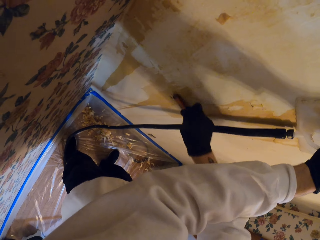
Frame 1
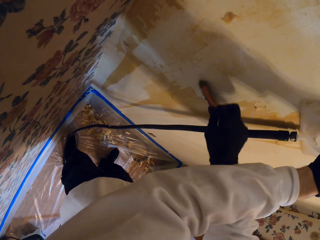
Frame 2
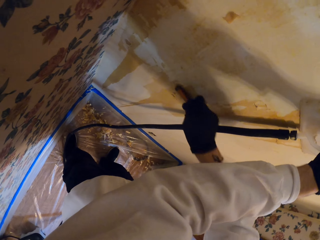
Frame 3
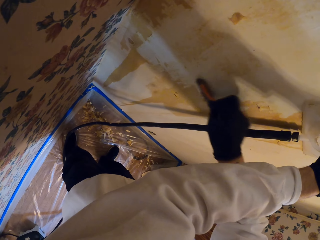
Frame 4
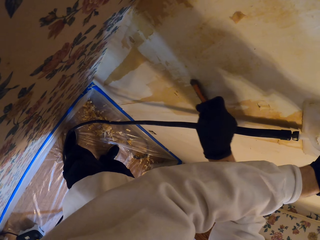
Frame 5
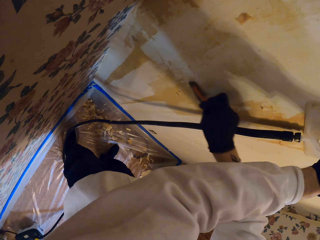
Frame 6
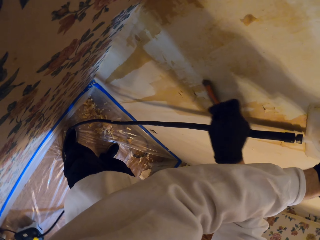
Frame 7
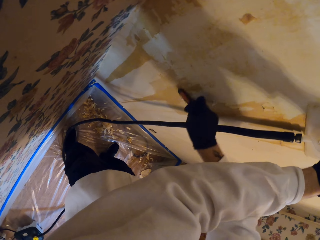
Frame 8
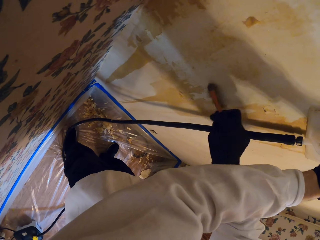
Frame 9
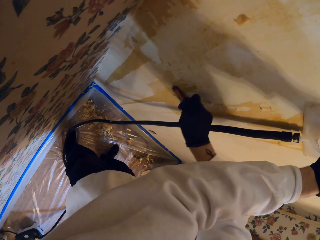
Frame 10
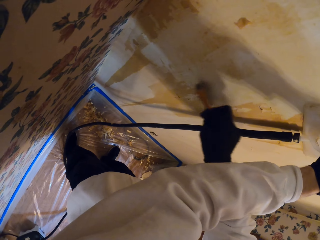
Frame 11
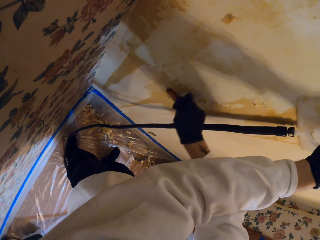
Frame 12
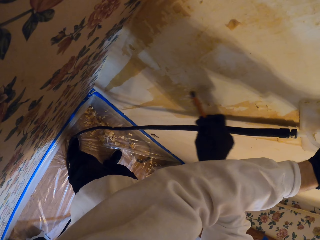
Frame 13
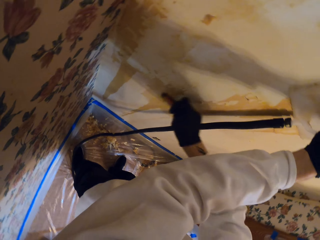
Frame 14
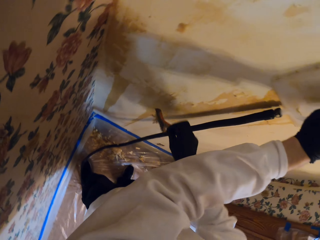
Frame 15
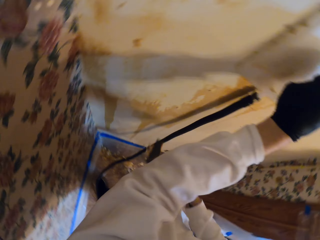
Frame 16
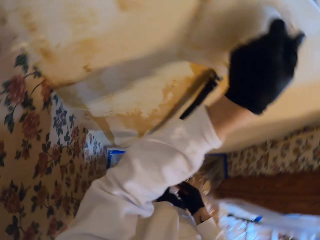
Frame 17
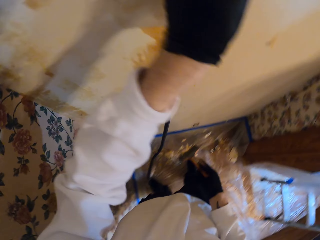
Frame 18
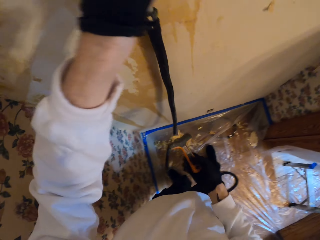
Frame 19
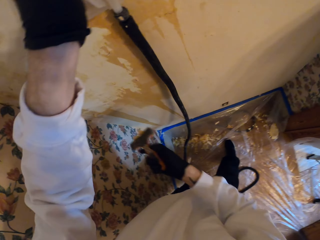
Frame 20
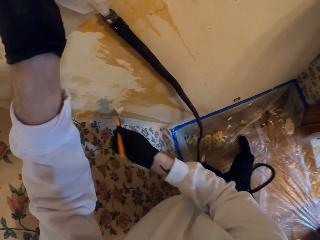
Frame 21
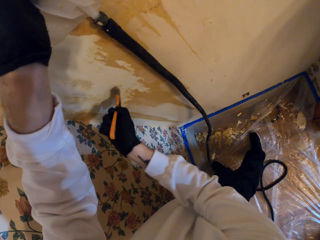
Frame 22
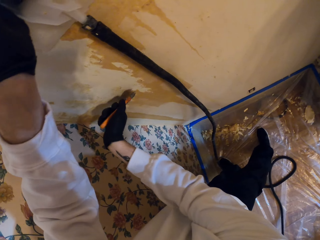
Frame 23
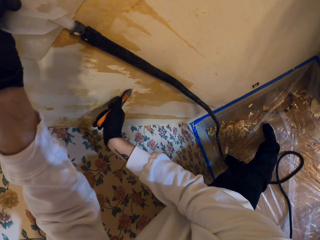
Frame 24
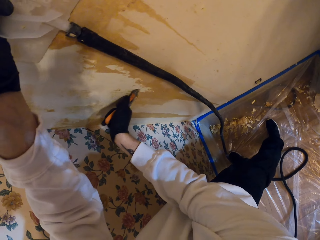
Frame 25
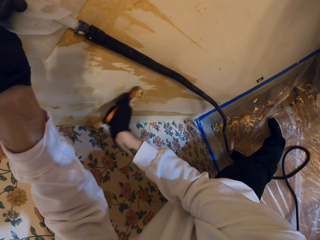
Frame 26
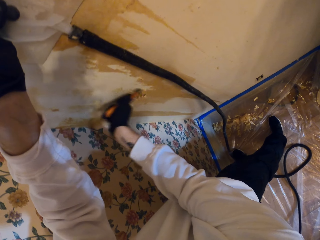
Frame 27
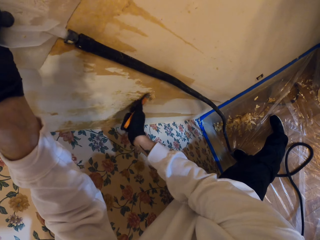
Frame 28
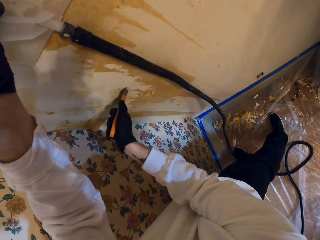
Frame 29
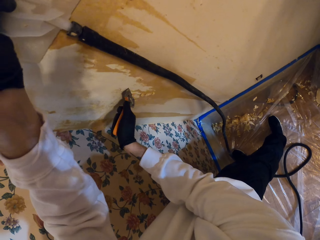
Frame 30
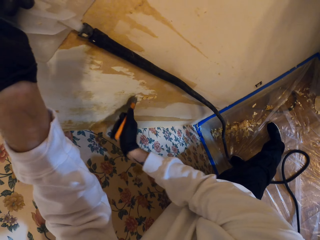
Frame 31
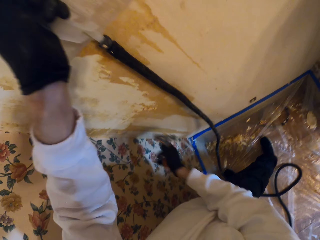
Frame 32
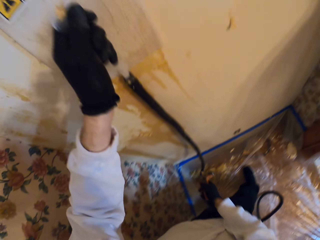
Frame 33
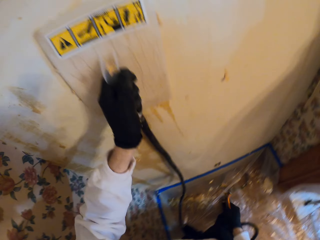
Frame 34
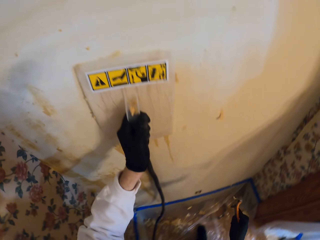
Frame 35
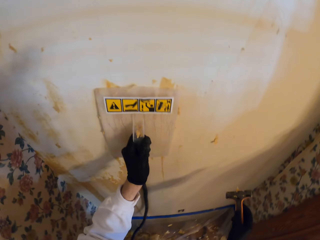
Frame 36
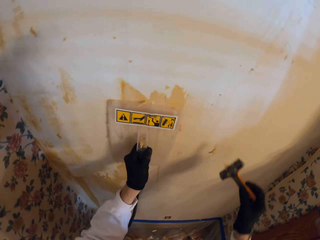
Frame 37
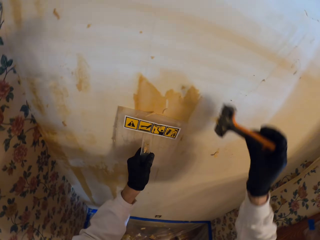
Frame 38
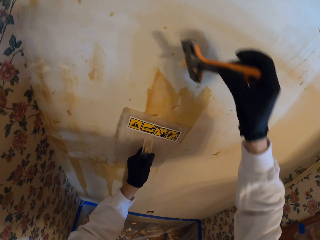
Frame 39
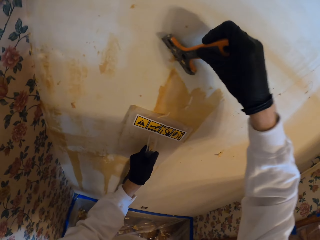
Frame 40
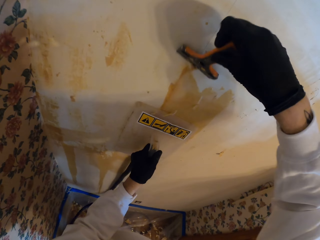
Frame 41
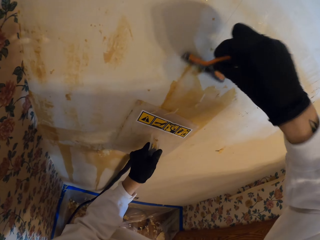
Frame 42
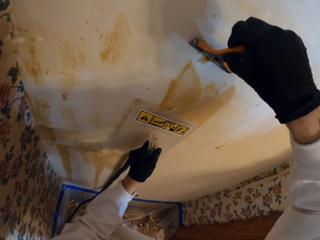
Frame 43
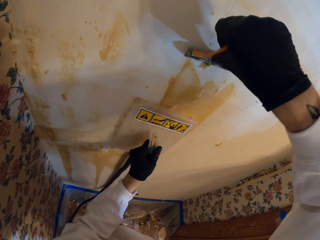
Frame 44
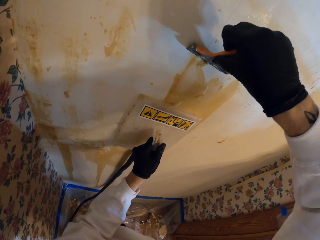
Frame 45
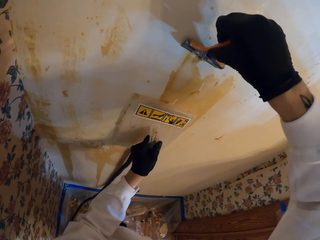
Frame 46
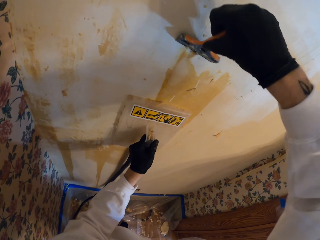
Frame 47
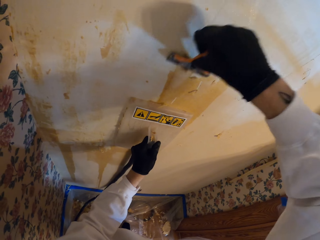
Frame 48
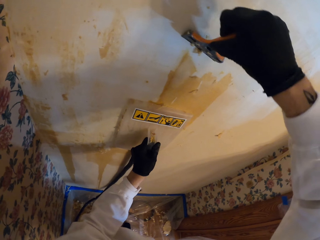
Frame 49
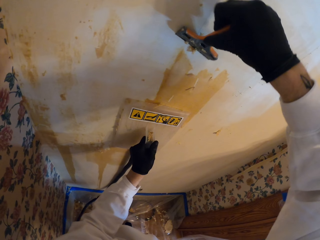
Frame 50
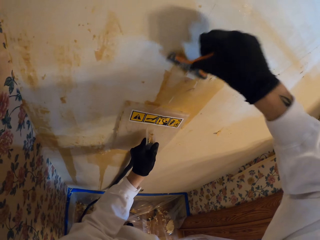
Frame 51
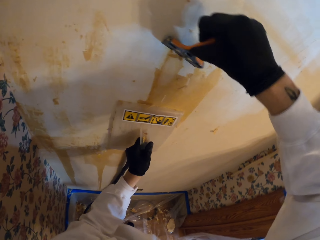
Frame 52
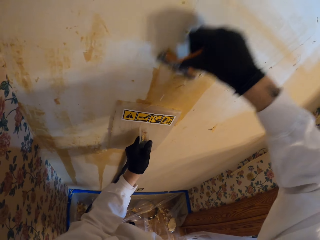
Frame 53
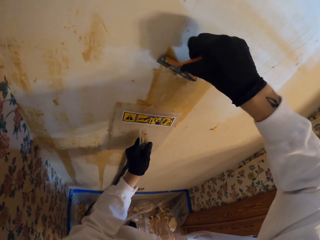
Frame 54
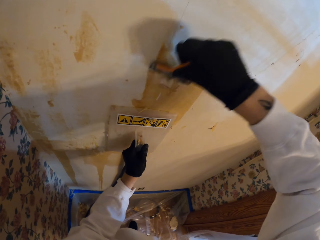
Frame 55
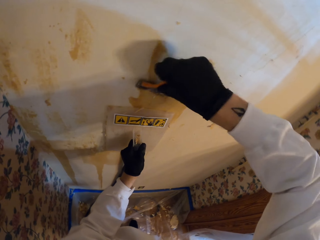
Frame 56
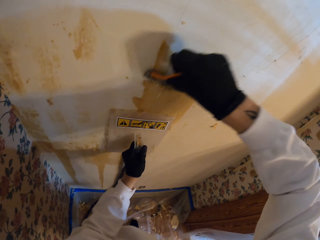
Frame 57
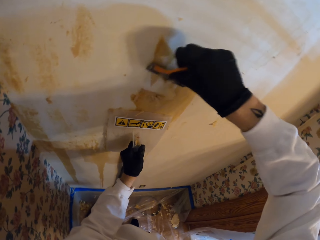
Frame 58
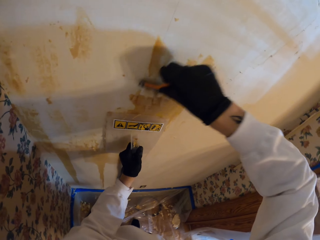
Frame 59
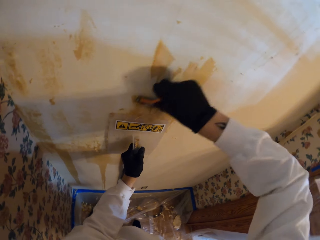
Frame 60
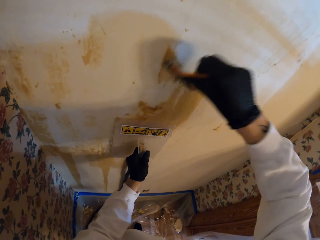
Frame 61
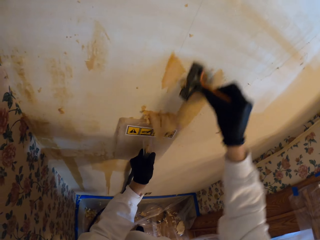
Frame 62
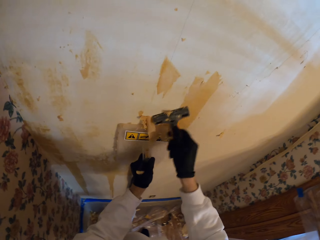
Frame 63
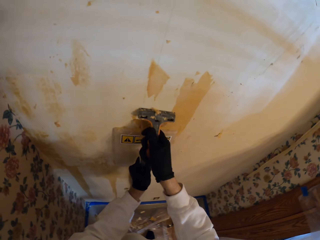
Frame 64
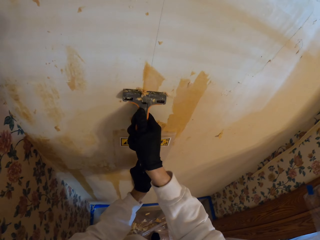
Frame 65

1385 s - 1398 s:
The camera wearer drifts their eyes on the wall. They scrape the wall. They stare at the wall. They adjust the float. They scrape the wallpaper off.

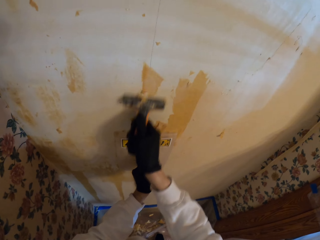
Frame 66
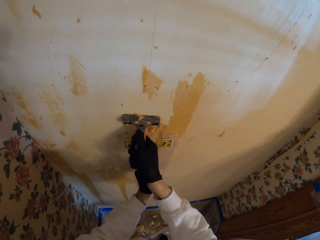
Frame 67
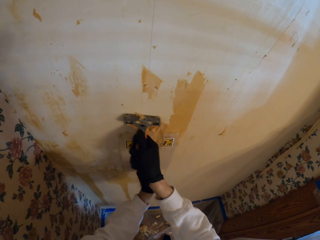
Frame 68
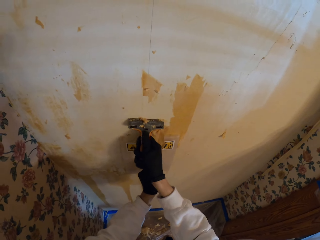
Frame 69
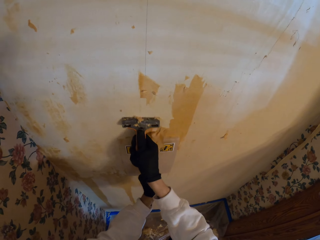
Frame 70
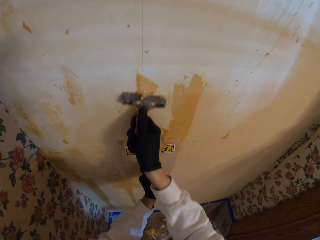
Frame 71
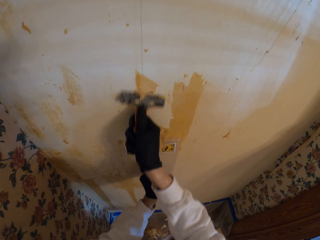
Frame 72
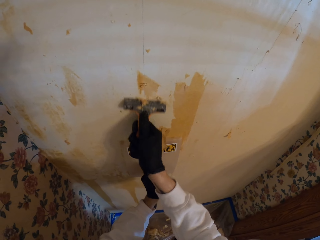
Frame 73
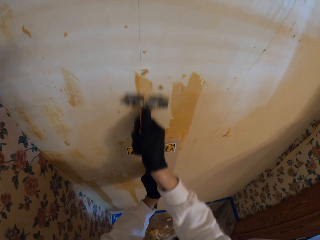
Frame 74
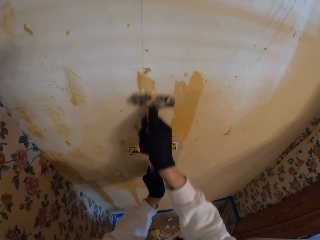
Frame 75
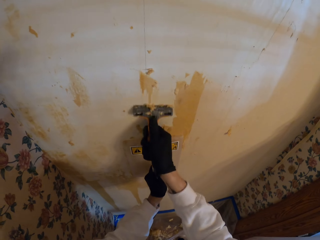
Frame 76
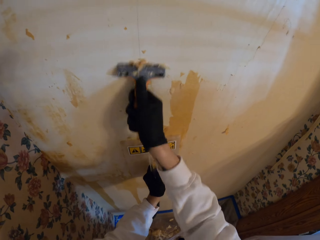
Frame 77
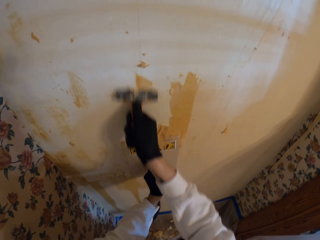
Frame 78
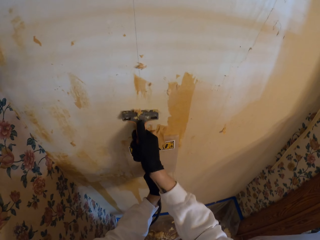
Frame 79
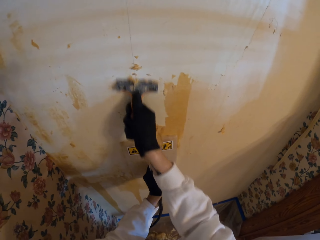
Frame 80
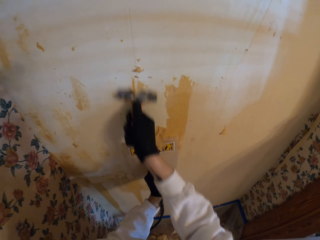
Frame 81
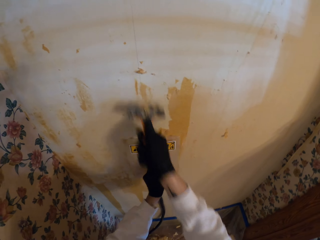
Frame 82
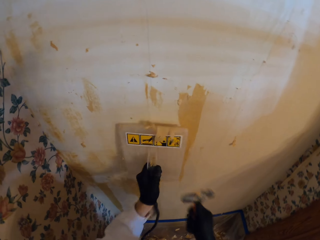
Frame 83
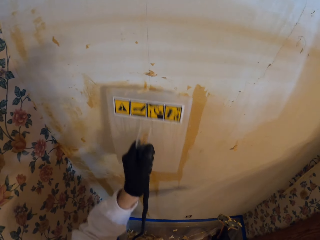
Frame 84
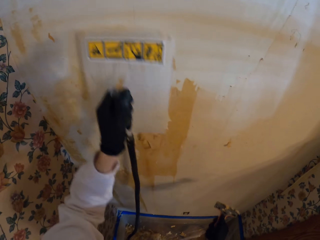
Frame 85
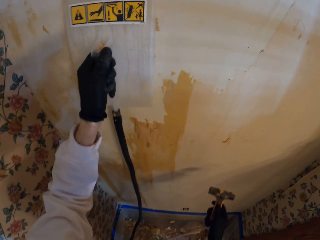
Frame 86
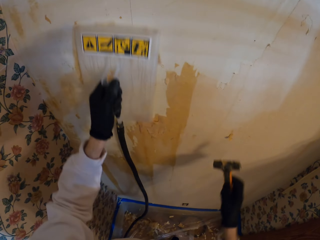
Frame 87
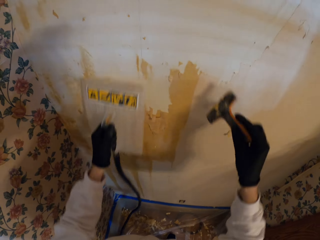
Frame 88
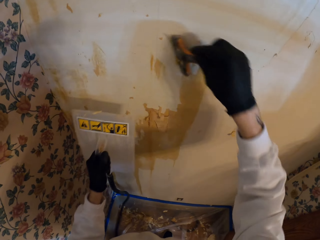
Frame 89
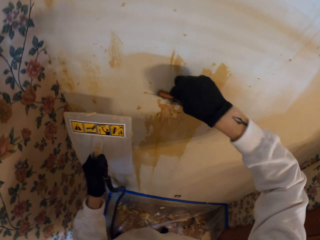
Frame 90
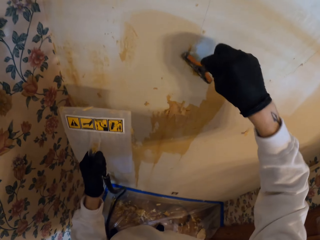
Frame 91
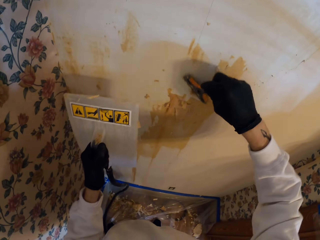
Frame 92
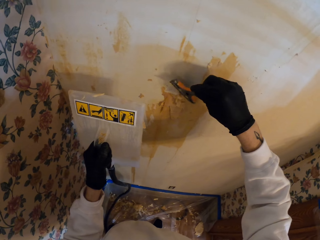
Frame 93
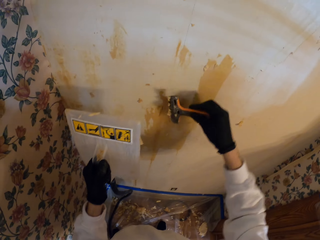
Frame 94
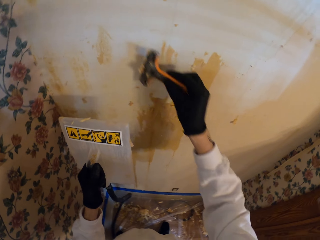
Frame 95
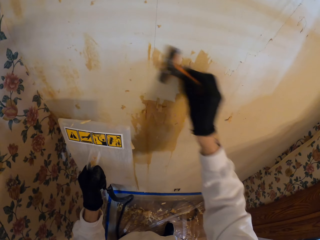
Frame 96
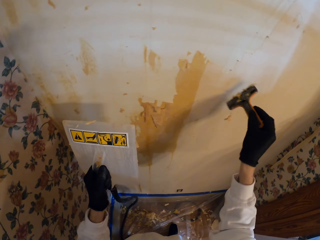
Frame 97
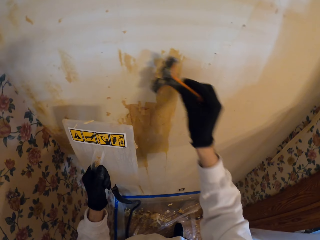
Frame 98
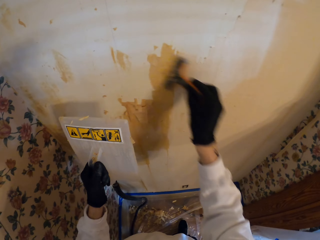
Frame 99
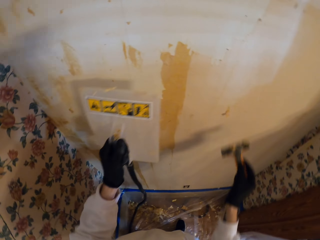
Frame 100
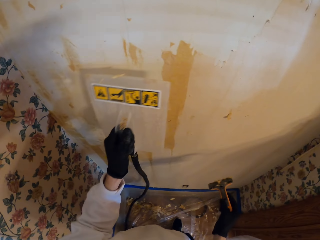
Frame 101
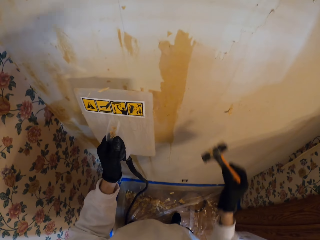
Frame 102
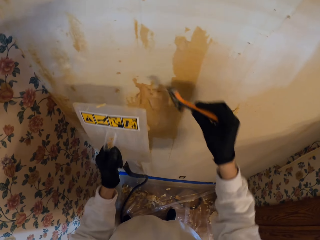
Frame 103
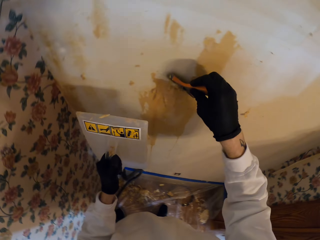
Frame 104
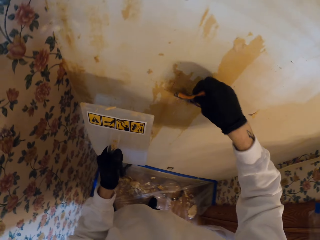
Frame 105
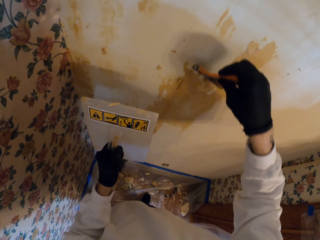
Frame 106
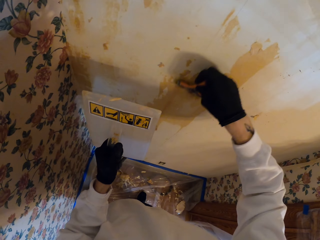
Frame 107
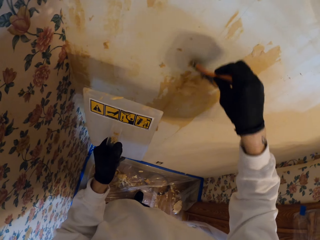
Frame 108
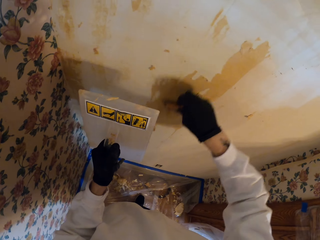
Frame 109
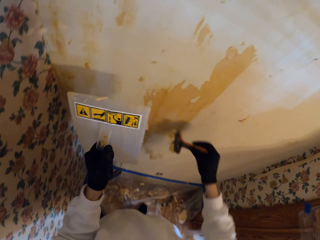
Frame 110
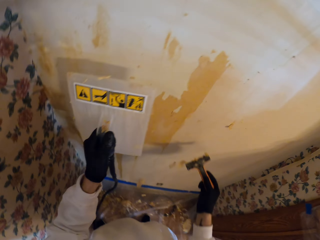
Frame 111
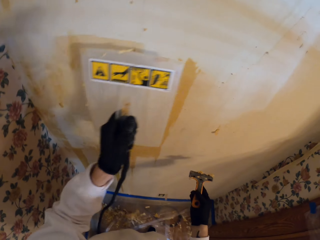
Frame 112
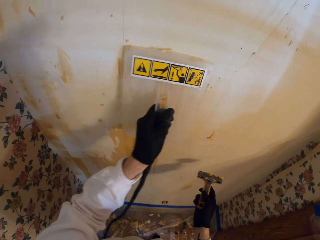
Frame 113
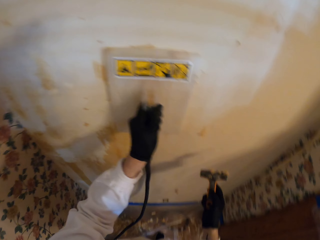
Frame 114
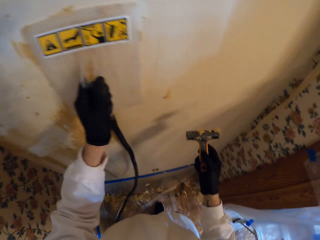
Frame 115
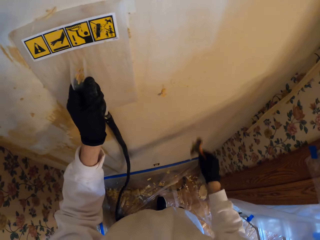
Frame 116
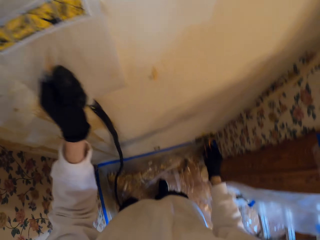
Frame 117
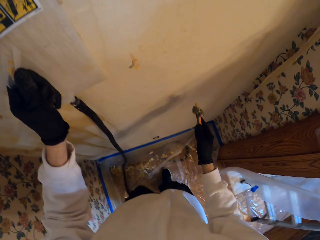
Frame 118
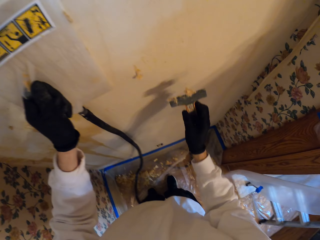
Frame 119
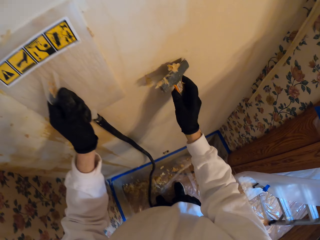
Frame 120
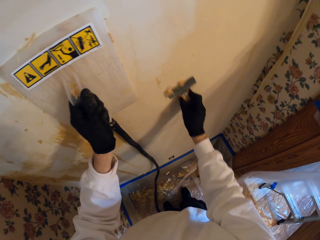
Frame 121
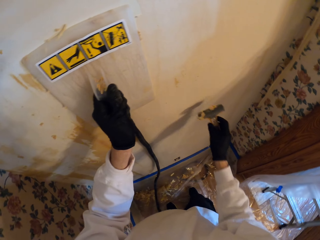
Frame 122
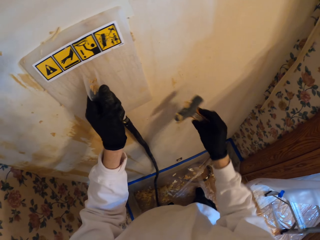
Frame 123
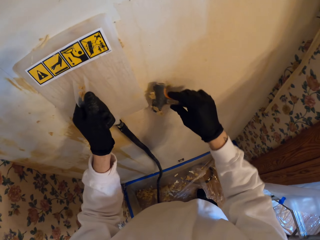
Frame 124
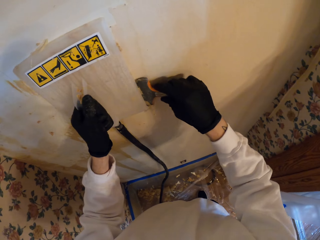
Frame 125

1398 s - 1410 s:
The camera wearer removes the float from the wall. They move the wallpaper stripper around the wall. They wipe the wall. They scrape the wallpaper off. They place the float on the wall. They wipe the wall. They scrape the wallpaper off.
